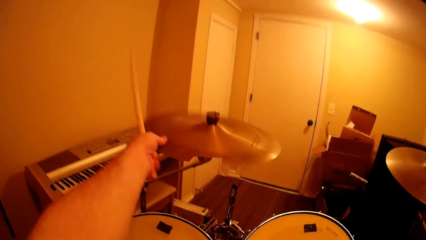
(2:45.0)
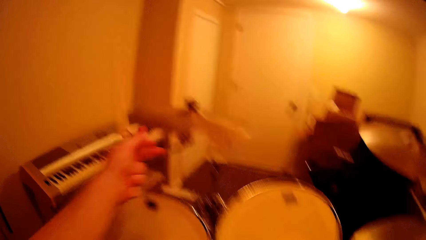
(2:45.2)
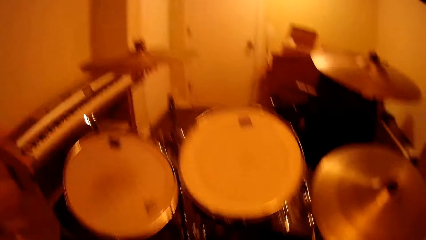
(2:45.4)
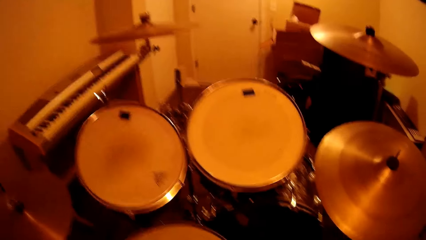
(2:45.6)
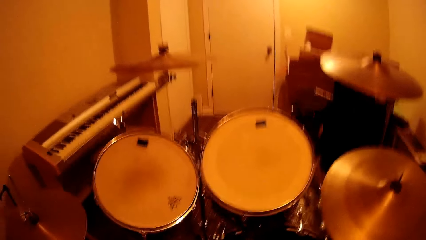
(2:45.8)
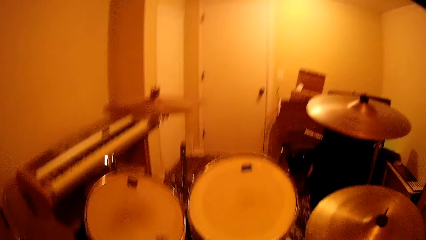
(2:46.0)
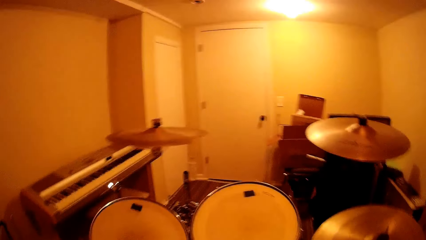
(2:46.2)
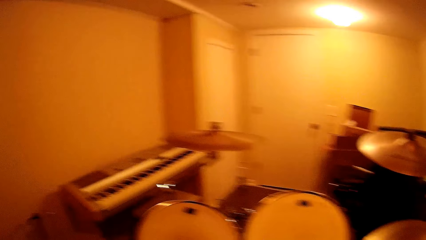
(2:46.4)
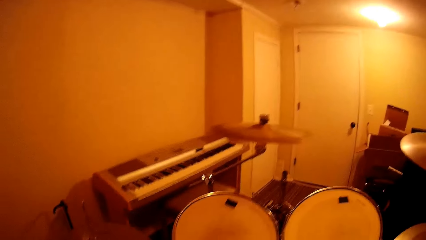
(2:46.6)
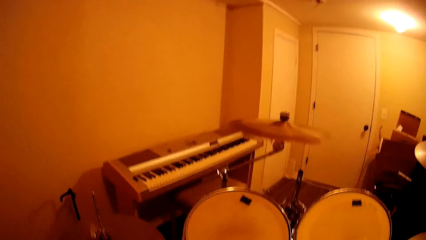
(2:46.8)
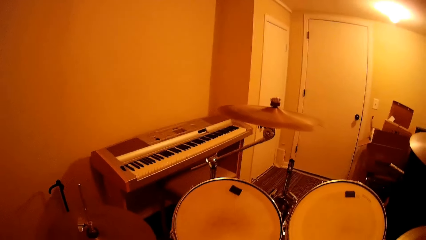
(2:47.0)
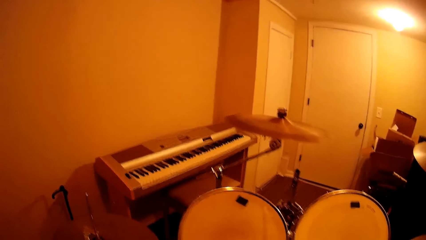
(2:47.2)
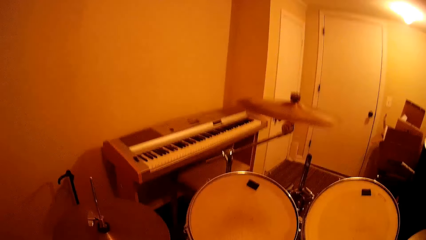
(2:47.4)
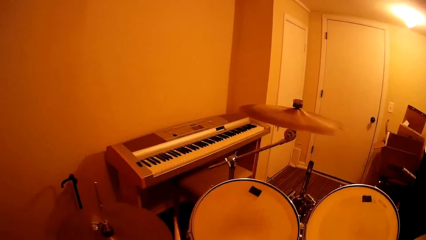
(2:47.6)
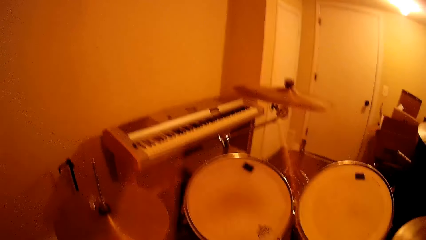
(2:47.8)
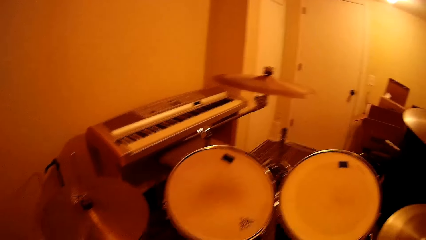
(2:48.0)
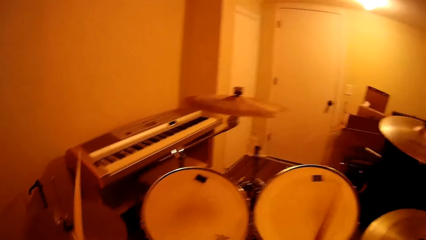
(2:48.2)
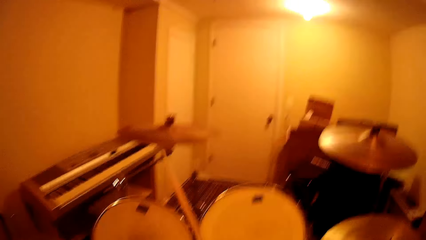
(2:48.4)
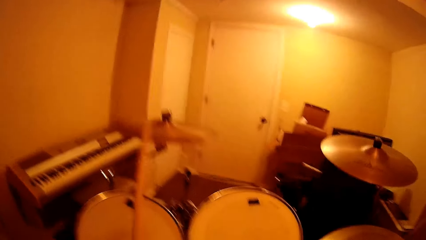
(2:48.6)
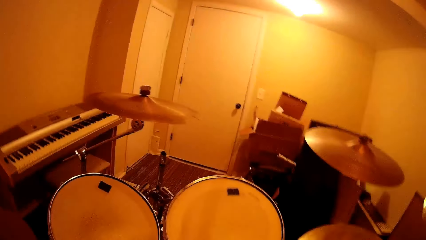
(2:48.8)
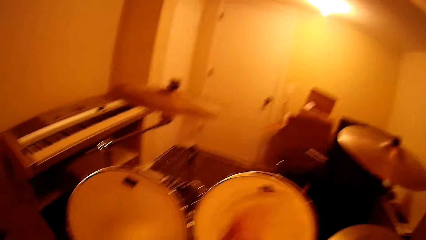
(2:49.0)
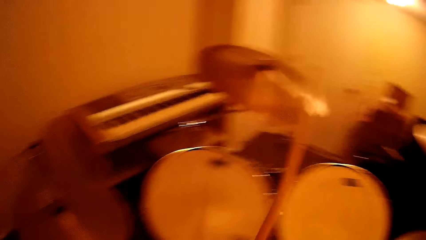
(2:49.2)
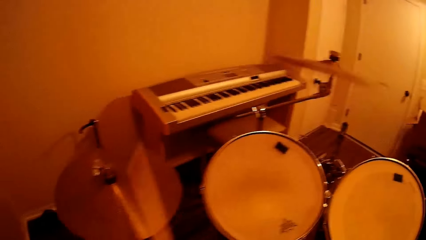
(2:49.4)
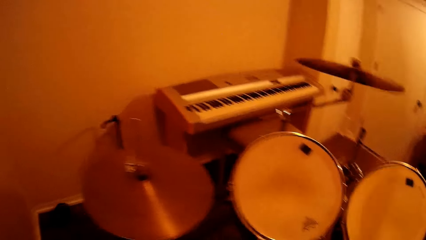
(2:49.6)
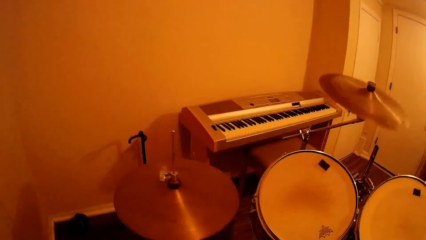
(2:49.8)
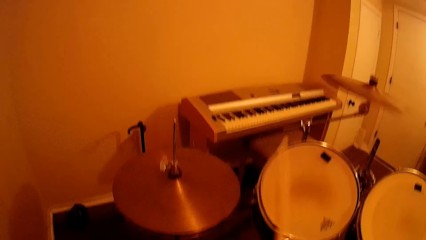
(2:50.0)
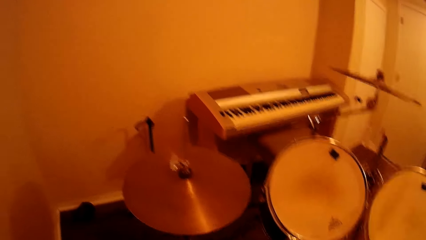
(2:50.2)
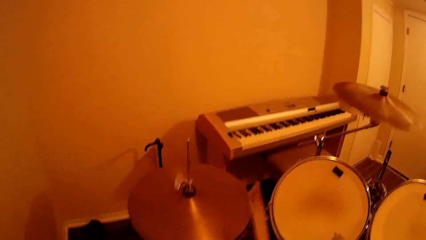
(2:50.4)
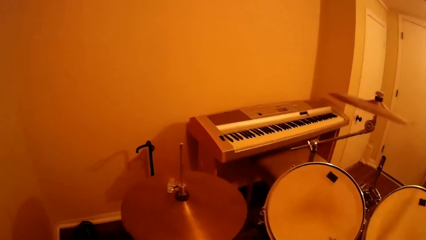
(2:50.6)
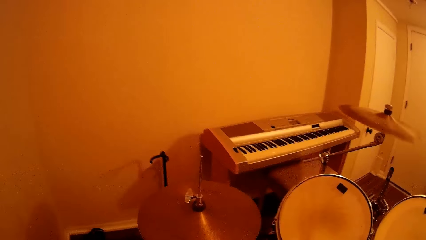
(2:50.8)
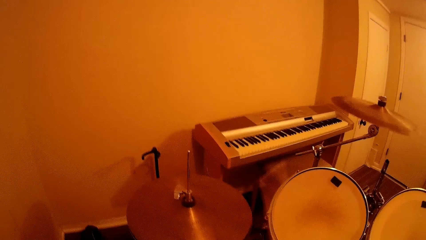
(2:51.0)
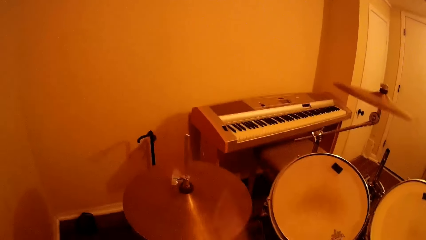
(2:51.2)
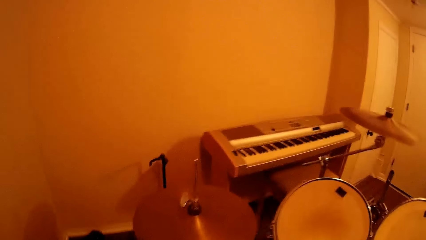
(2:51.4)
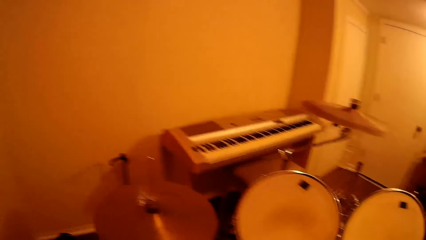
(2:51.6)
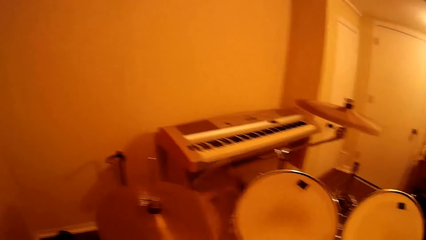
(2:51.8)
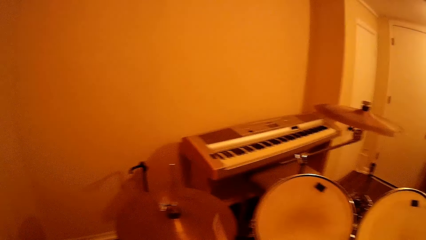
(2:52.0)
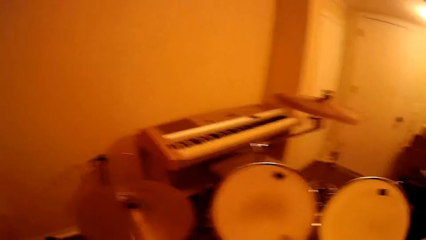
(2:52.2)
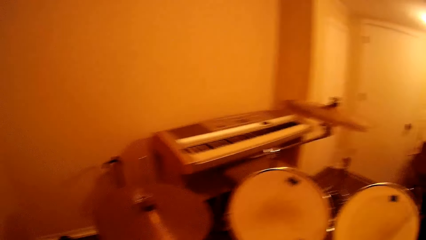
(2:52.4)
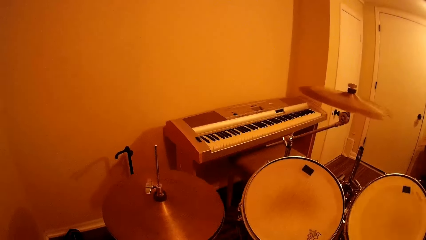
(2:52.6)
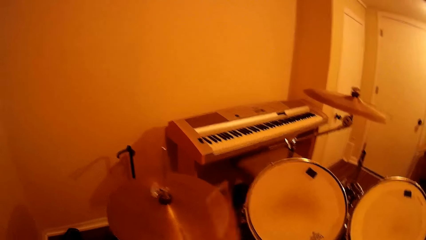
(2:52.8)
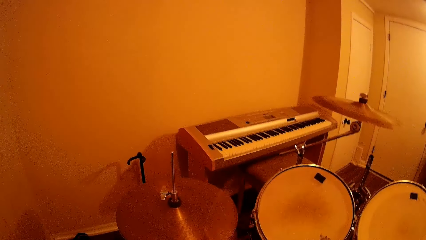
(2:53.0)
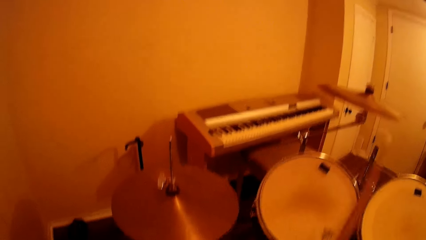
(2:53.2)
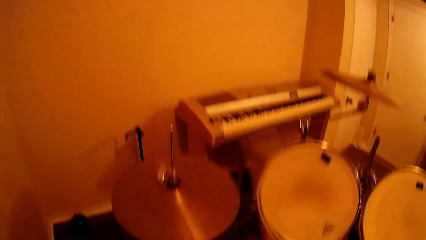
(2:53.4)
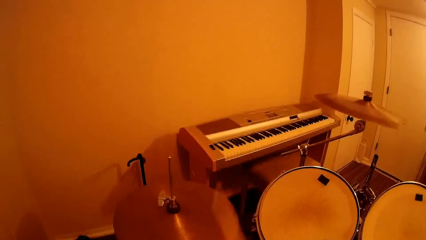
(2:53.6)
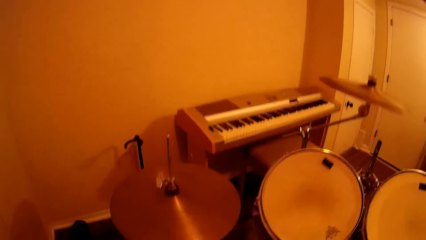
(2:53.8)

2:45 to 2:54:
The camera wearer touches the crash cymbal. They beat the drum set.

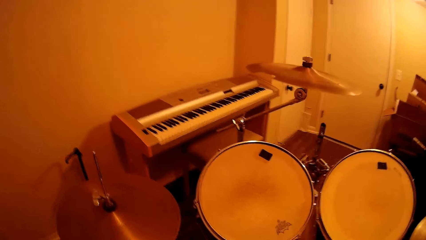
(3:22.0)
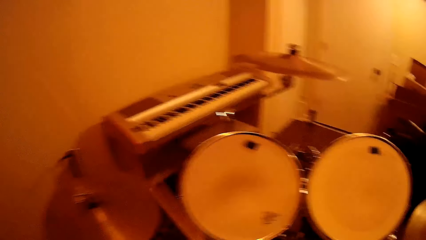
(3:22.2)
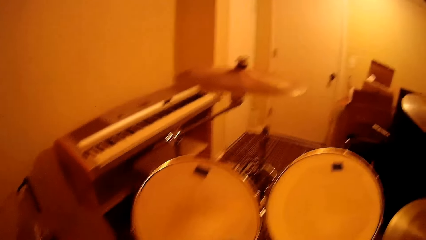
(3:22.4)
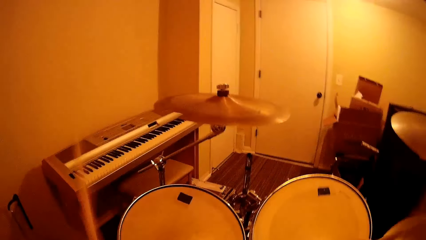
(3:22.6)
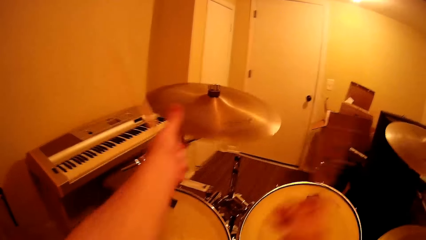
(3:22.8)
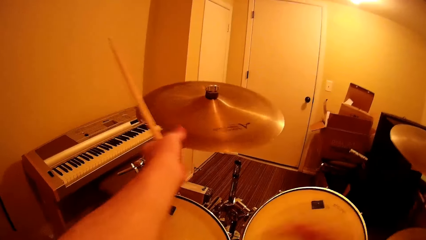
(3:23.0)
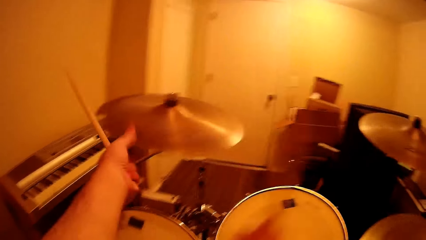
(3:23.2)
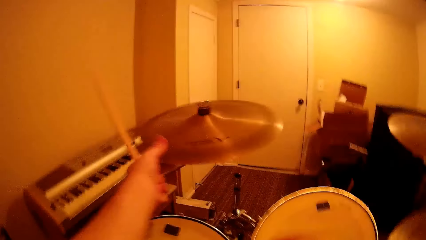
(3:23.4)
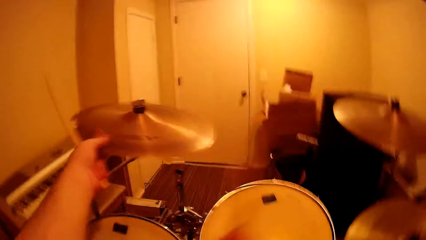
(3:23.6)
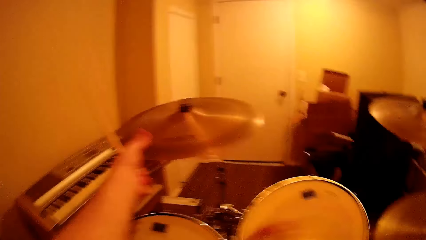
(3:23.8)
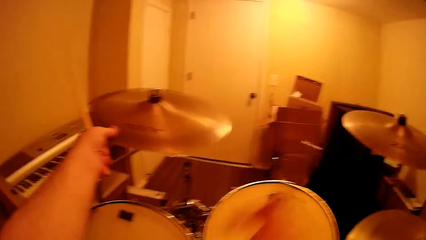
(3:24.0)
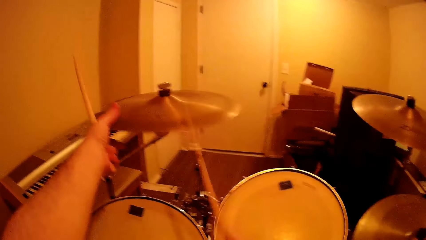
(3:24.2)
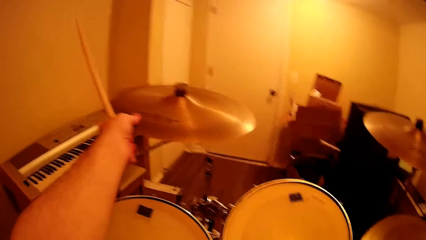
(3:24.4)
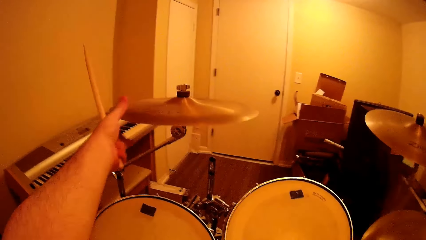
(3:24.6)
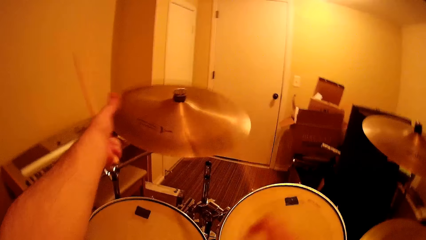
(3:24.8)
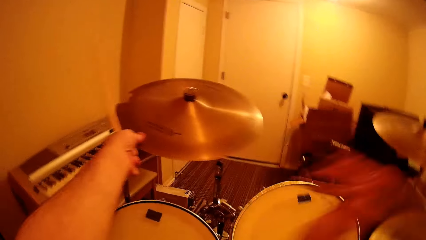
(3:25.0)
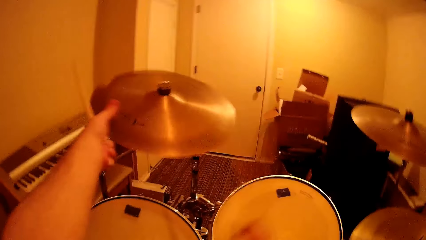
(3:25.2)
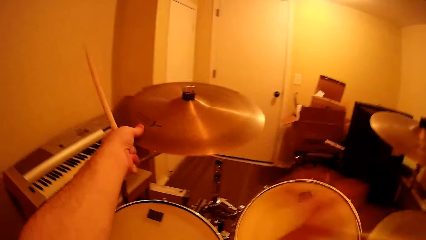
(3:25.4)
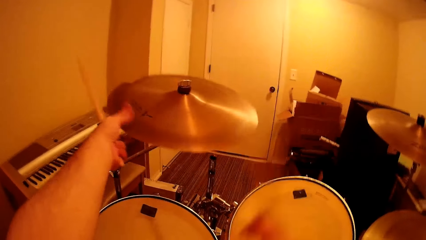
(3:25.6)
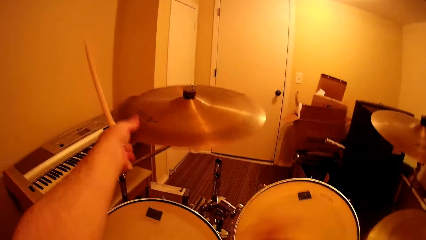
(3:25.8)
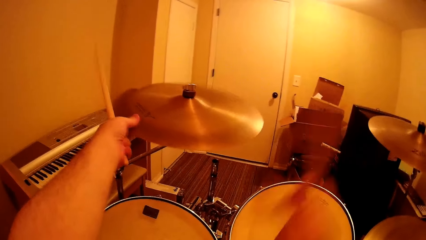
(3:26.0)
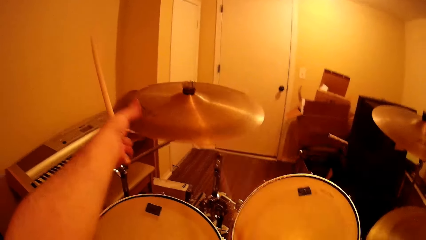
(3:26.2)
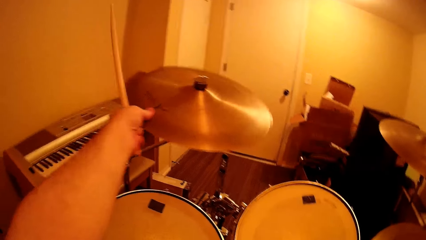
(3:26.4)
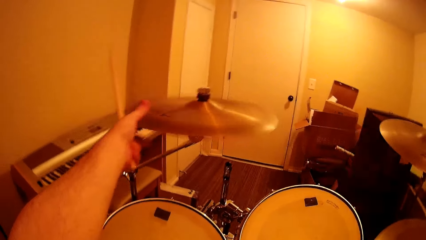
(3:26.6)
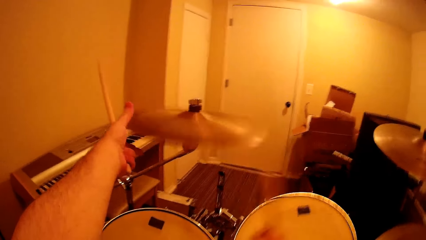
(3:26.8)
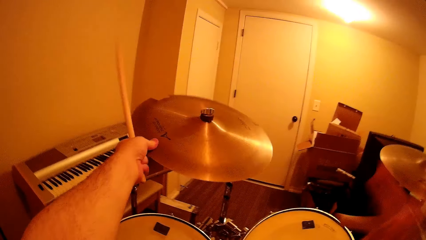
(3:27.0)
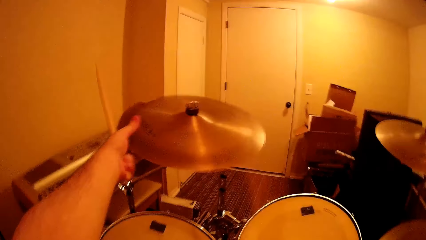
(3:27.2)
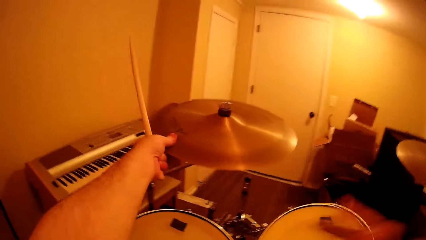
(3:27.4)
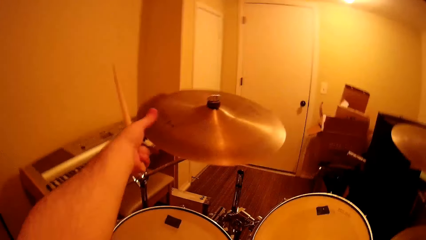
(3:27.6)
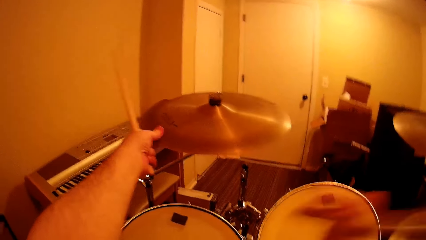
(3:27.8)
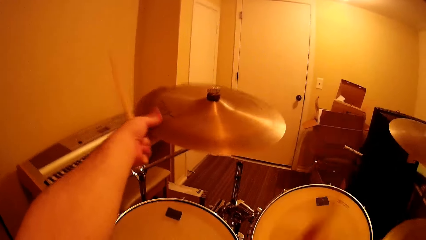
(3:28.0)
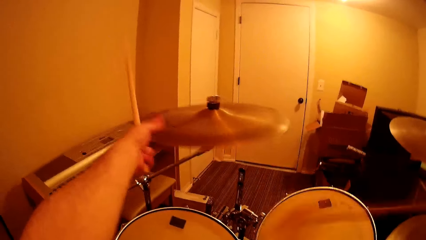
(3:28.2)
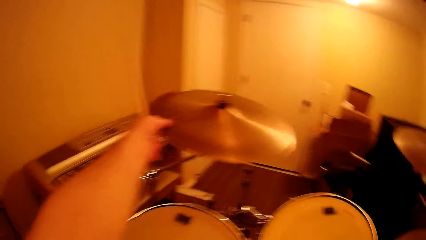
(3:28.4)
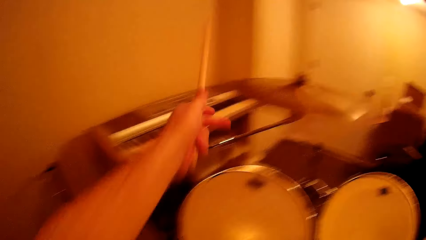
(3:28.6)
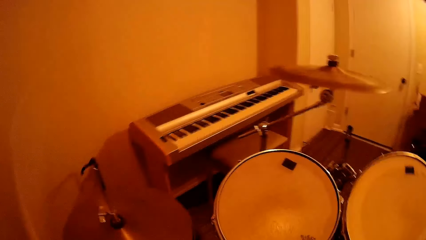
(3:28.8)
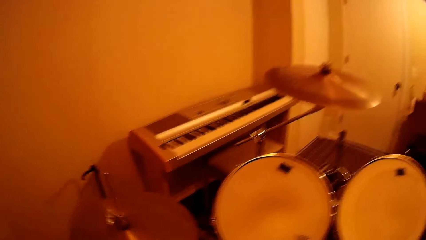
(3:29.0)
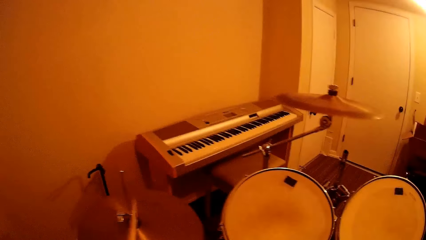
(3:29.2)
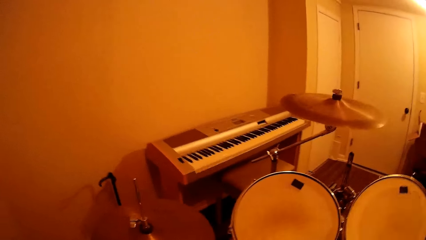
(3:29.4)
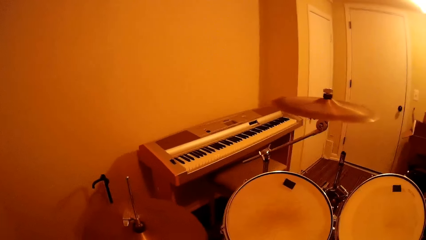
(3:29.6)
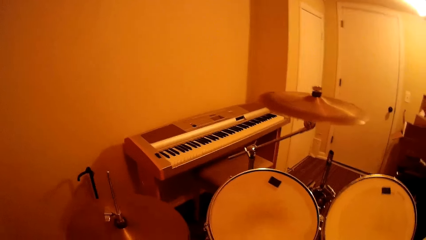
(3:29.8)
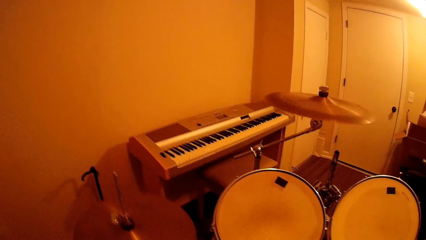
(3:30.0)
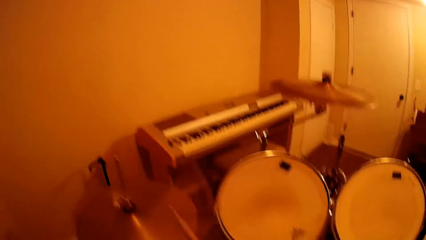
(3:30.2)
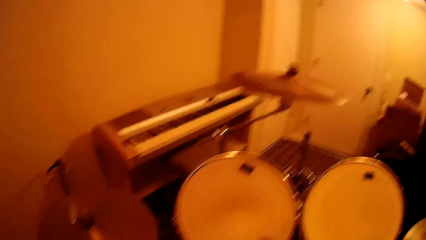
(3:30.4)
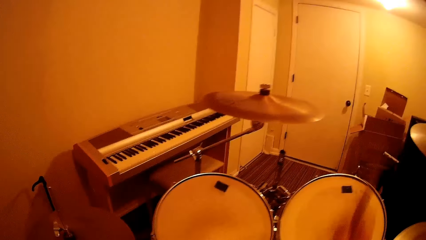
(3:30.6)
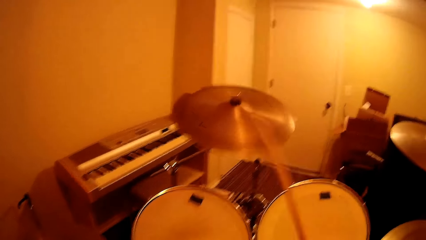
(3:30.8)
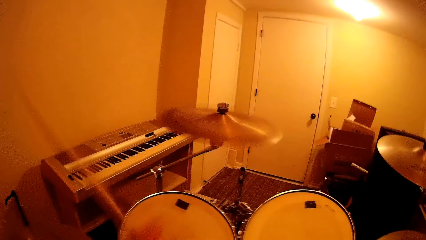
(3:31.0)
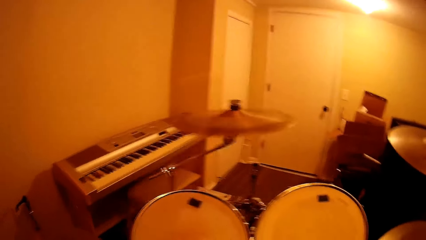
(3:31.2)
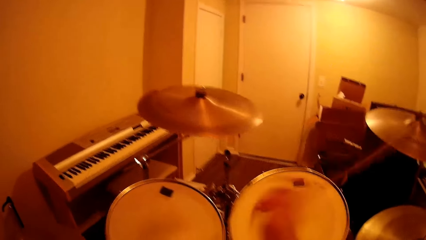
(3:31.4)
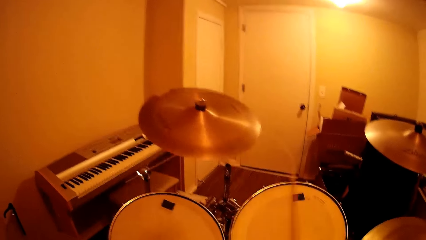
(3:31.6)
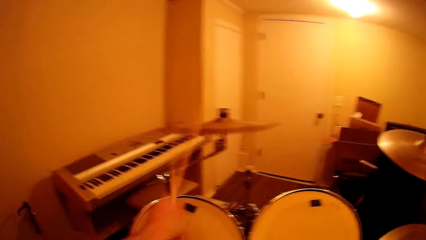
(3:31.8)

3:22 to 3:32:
The camera wearer touches the crash cymbal. They beat the drum set.
